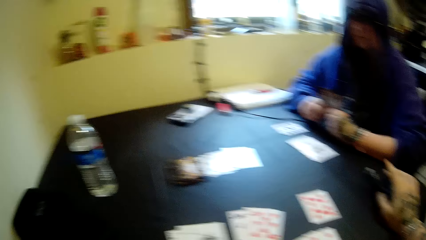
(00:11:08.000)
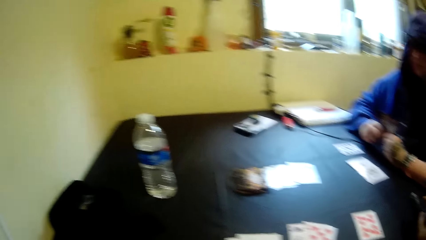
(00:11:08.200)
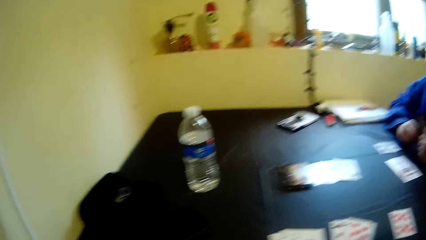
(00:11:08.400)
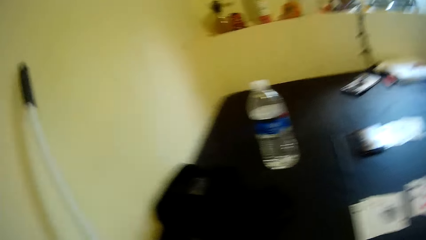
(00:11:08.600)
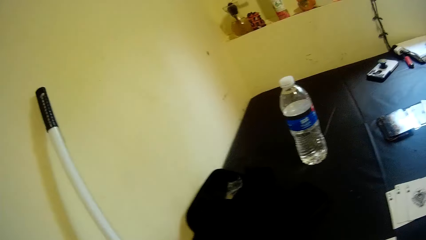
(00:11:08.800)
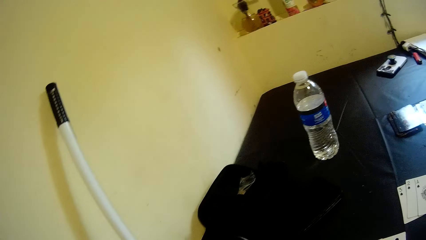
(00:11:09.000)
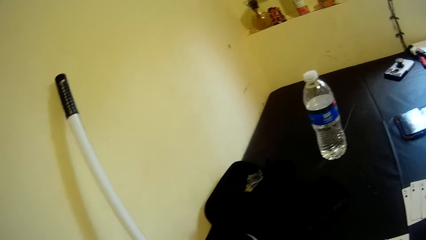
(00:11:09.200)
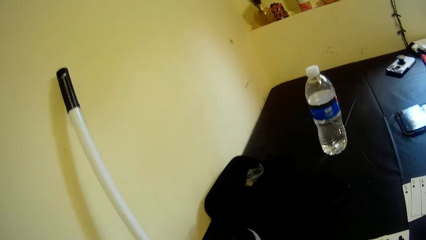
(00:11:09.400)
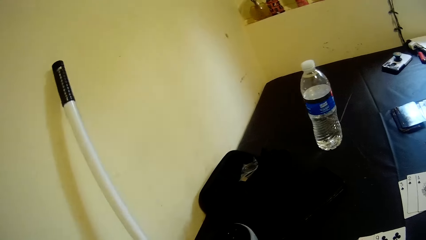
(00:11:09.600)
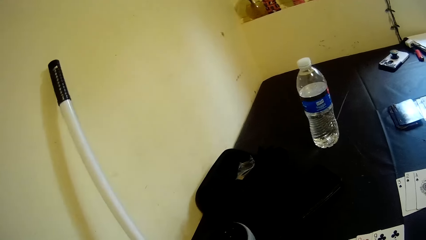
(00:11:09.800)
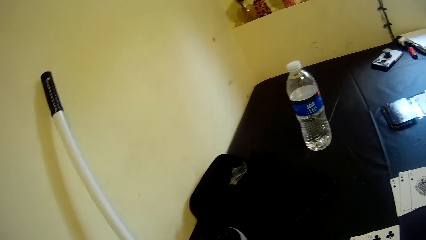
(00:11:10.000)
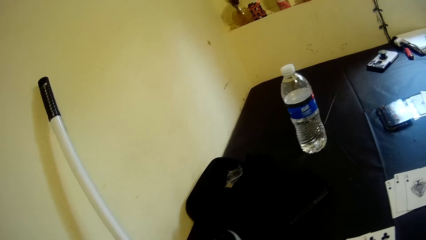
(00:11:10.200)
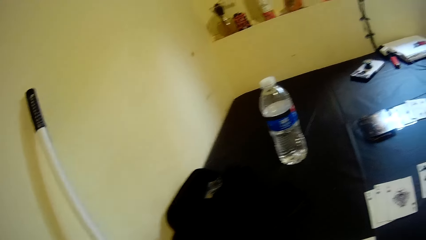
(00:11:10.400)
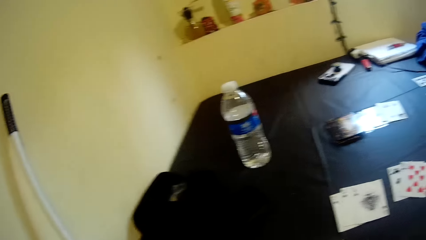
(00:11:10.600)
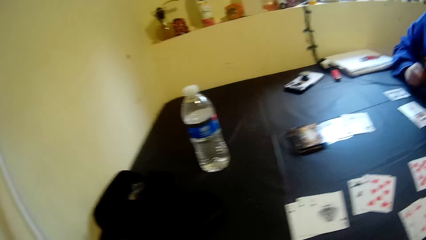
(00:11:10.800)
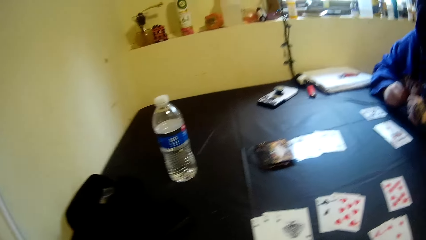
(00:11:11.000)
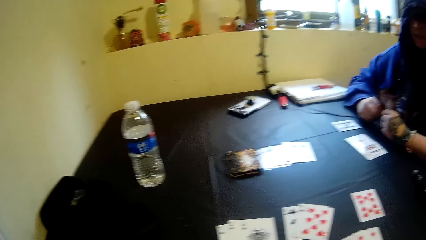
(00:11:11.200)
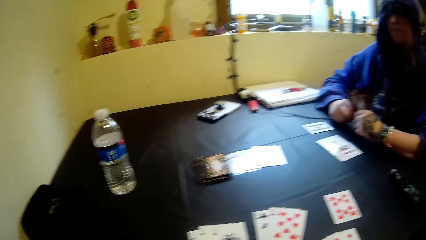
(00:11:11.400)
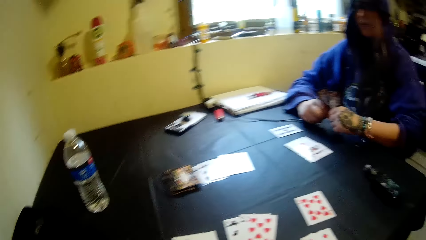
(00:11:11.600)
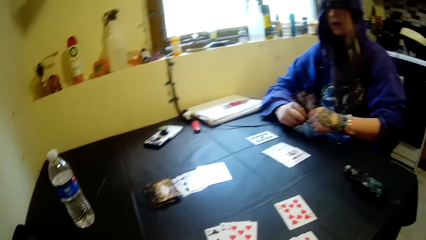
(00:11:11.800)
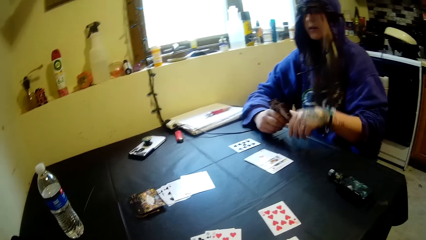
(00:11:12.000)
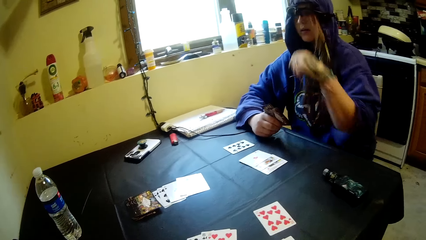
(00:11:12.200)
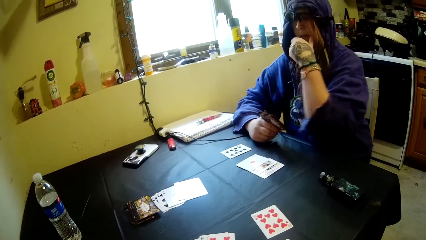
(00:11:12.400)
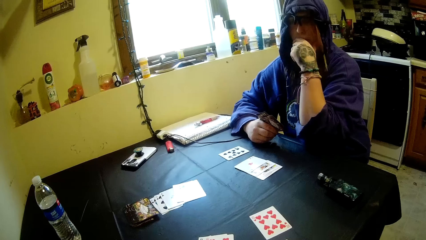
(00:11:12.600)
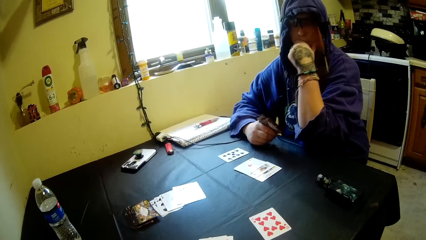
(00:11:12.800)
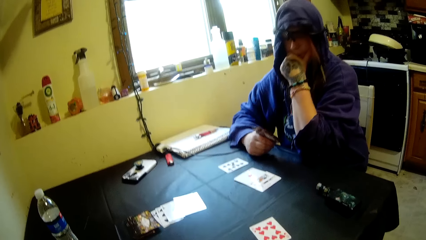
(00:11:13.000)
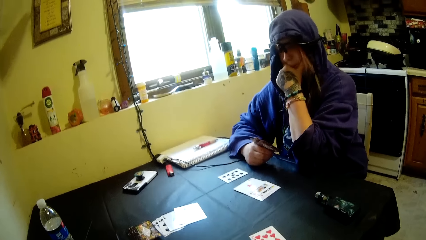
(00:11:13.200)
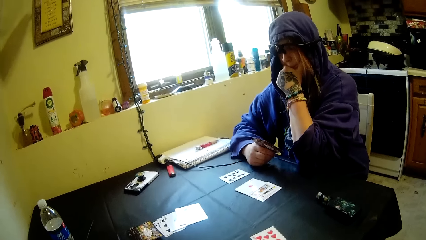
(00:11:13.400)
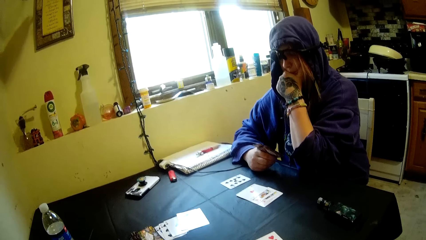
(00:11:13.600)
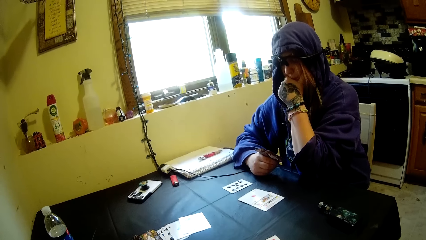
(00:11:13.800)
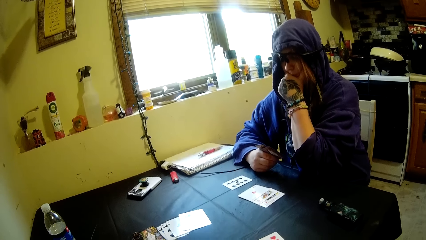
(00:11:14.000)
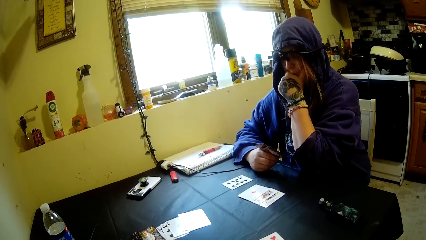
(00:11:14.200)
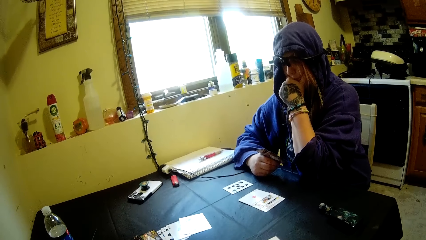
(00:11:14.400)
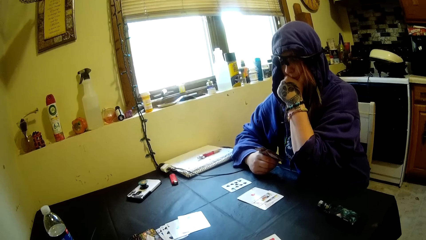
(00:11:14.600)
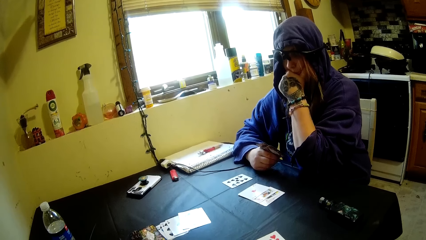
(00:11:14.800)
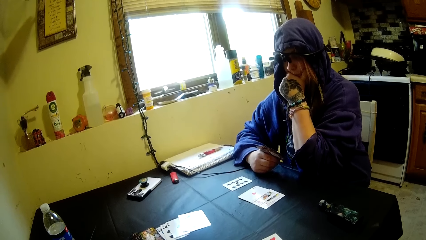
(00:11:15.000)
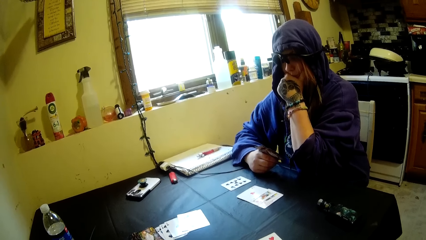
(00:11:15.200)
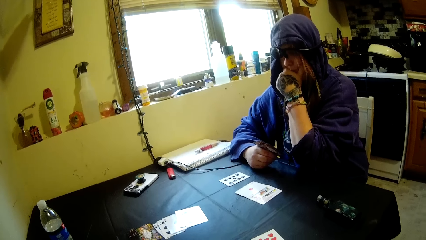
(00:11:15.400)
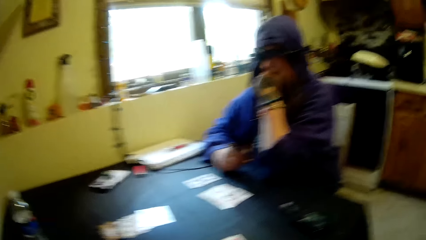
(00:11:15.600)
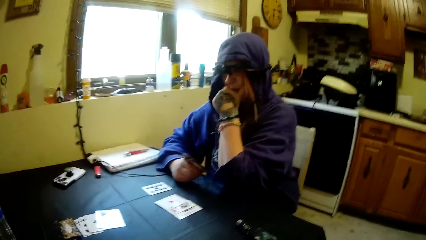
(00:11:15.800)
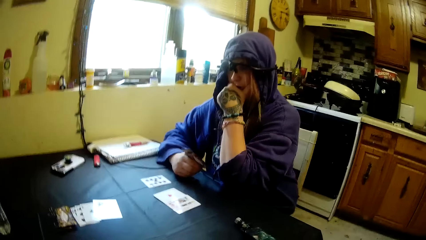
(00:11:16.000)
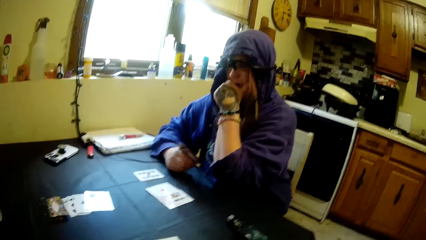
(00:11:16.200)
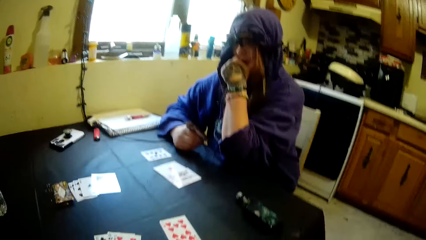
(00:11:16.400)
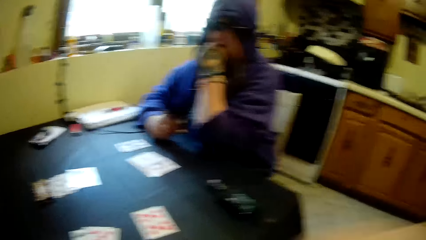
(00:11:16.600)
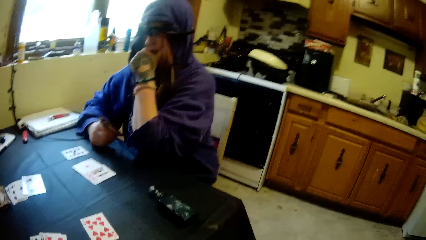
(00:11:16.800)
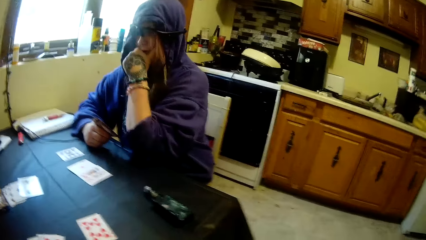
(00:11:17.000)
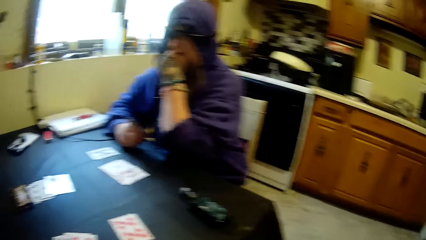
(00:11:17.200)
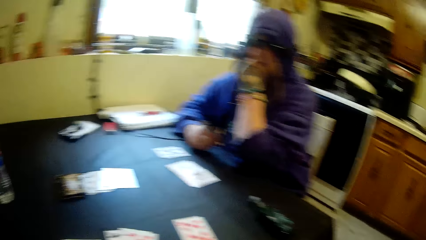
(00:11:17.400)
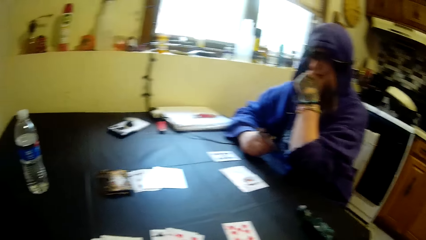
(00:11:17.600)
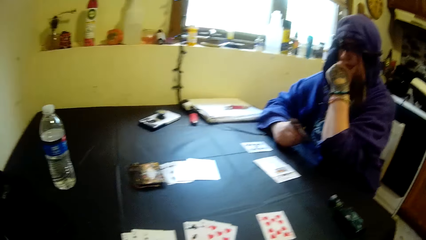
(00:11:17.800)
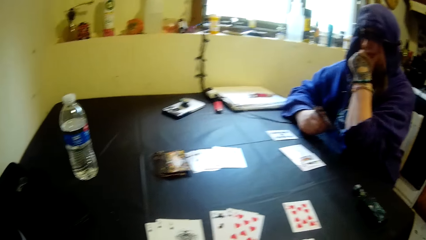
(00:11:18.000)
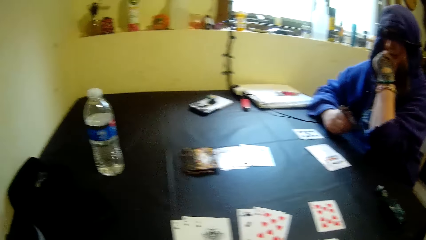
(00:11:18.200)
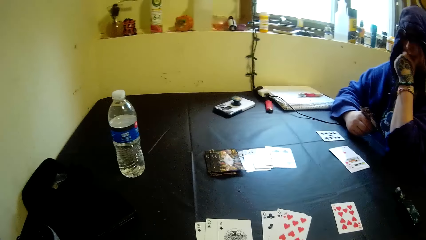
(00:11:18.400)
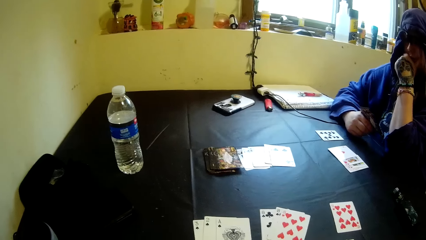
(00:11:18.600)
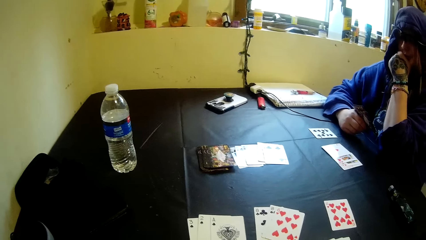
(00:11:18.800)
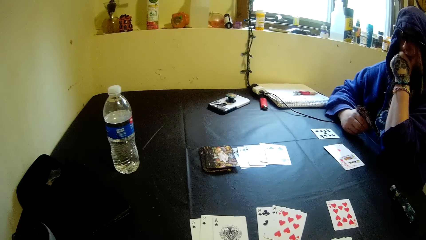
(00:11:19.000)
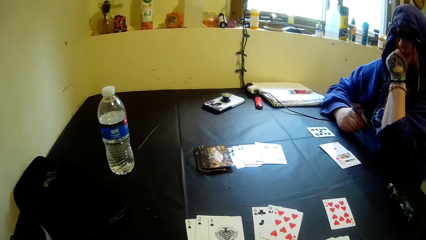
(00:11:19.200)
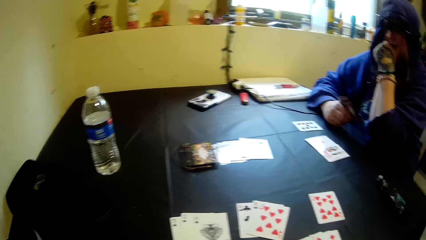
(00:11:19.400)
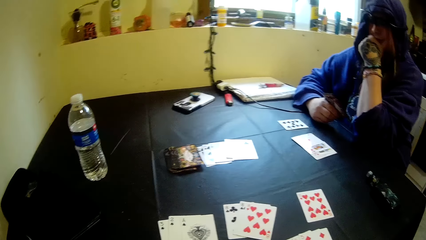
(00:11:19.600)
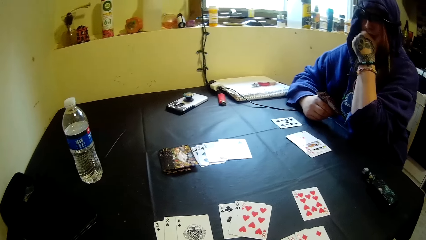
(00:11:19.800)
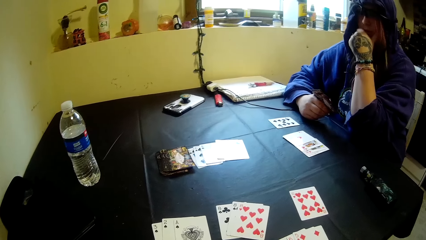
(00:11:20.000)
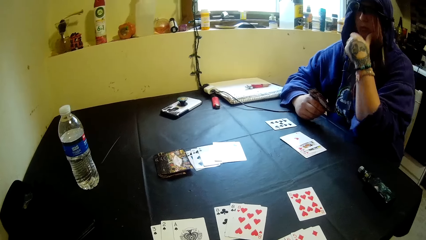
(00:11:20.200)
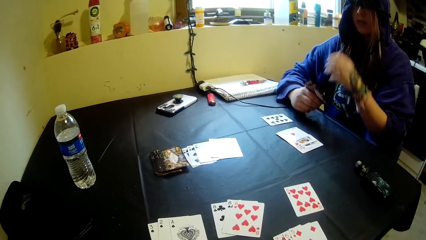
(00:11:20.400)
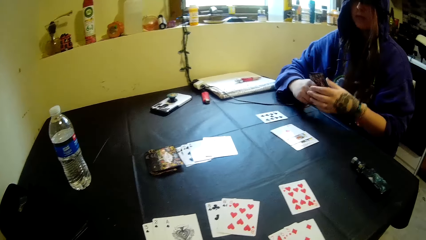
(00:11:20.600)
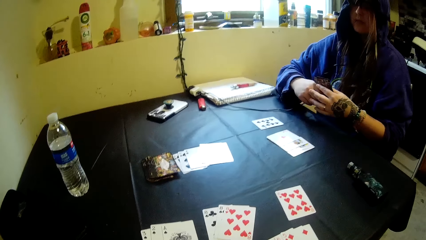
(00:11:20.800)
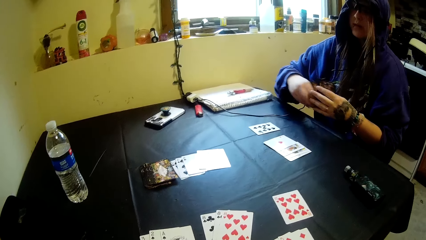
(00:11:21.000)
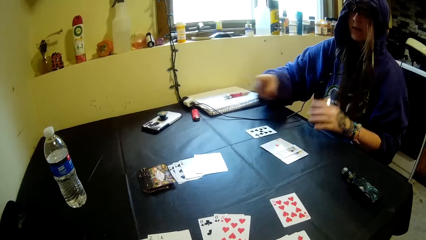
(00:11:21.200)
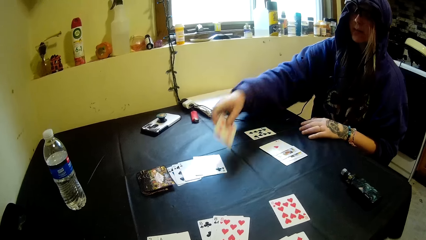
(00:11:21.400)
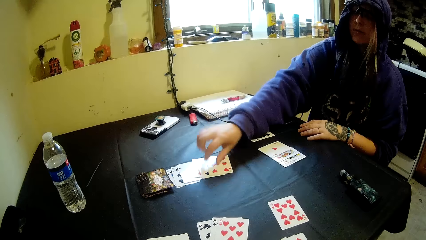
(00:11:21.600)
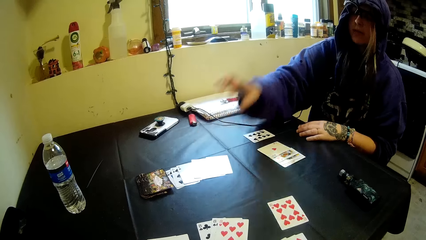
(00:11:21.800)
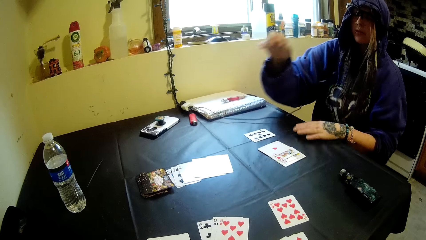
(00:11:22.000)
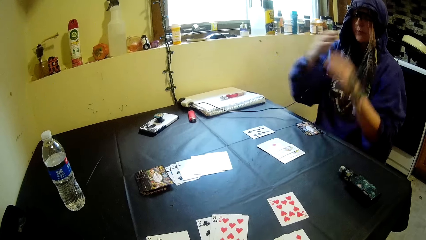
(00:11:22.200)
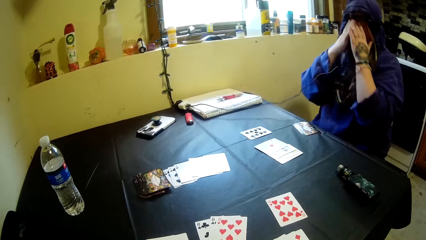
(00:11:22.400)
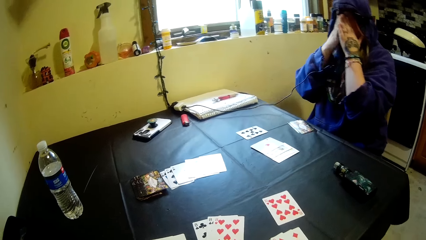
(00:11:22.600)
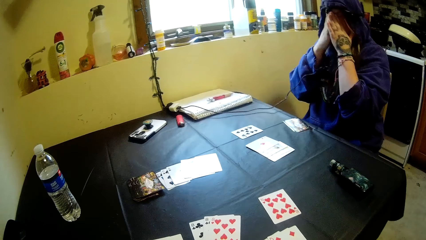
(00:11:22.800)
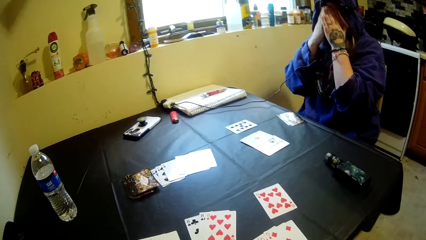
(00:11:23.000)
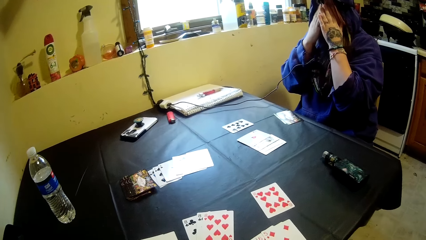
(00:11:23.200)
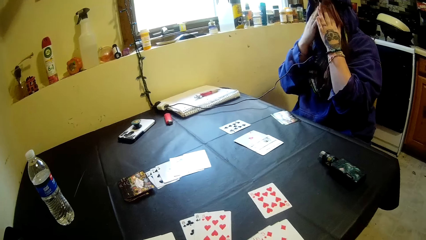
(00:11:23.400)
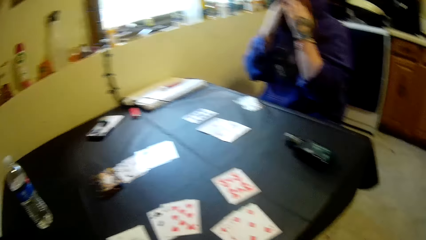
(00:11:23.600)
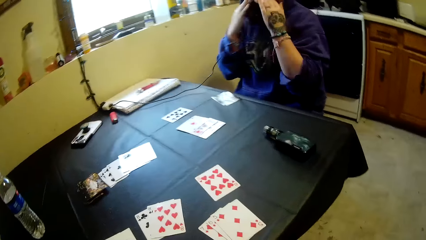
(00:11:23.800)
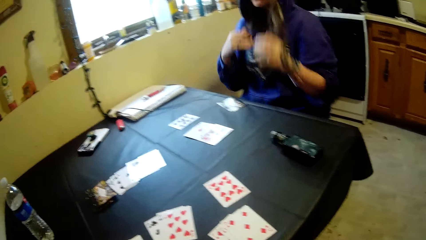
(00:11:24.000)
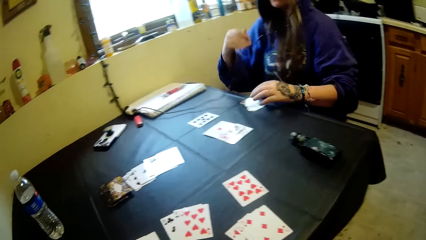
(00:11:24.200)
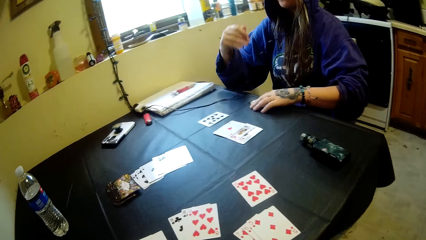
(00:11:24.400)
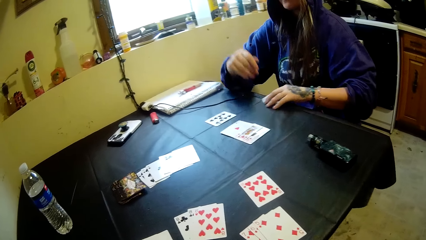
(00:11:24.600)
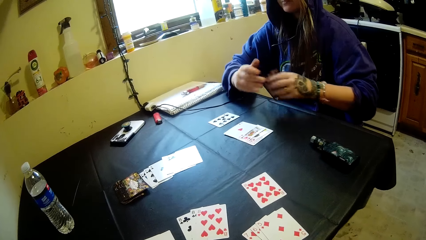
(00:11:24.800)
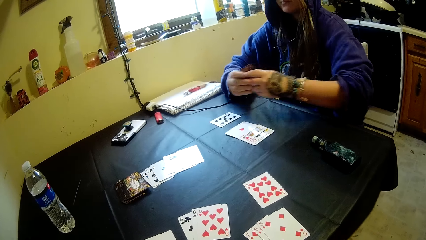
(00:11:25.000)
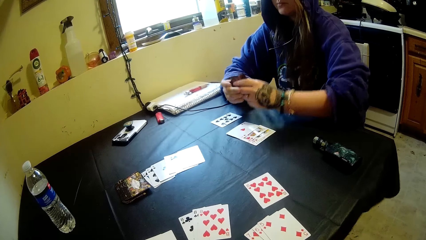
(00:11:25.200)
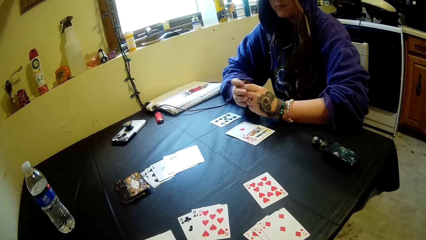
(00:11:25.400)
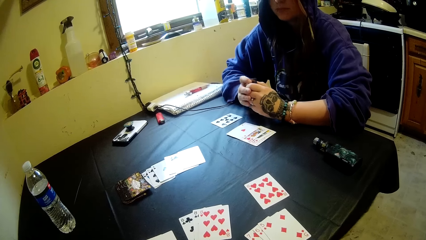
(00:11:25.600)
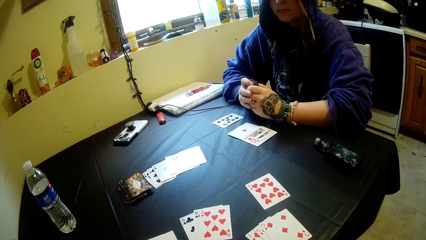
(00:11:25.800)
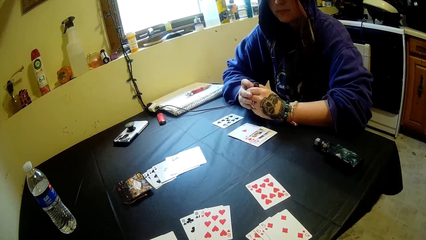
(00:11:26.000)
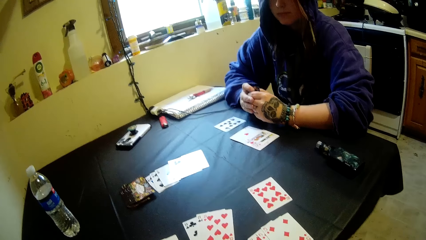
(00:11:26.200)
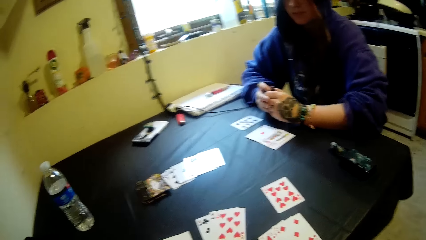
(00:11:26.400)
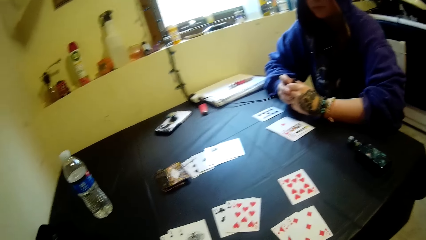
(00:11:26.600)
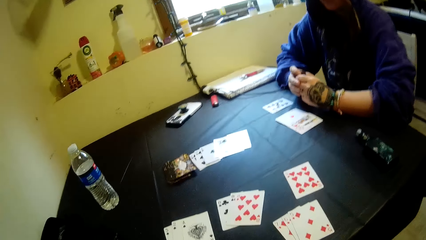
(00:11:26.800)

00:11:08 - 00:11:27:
A woman touches the face. The woman puts a card on the table. The woman touches the face. The woman picks a card on the table.
